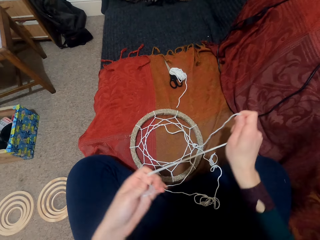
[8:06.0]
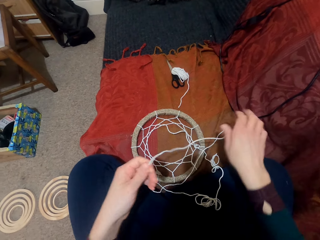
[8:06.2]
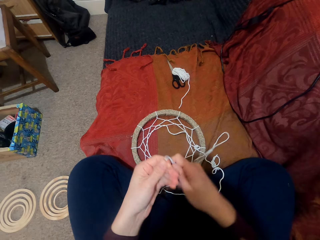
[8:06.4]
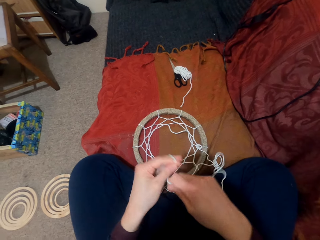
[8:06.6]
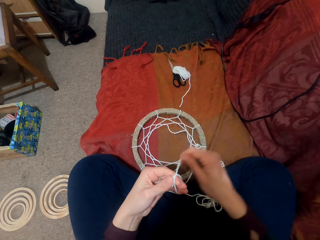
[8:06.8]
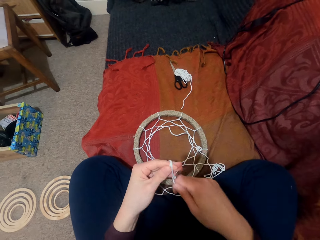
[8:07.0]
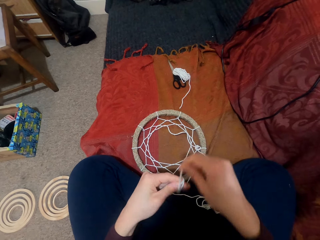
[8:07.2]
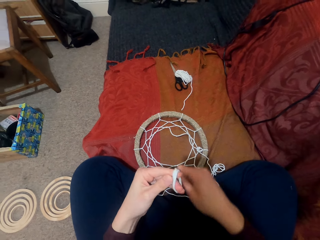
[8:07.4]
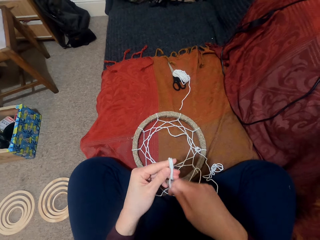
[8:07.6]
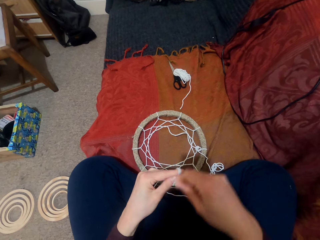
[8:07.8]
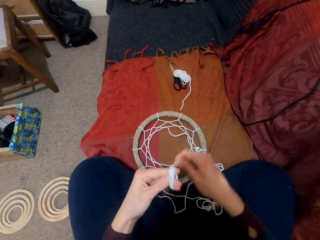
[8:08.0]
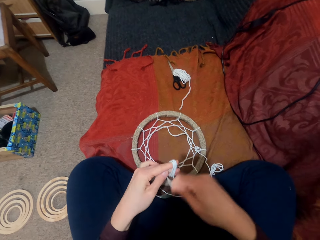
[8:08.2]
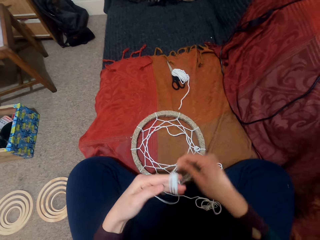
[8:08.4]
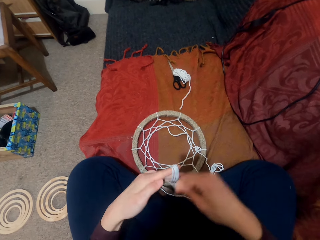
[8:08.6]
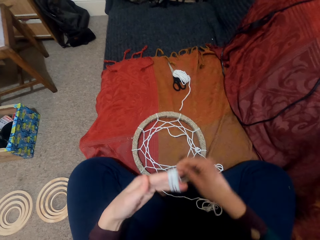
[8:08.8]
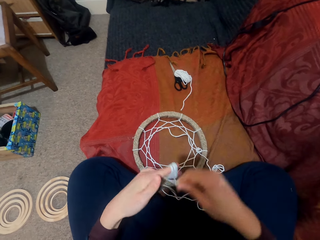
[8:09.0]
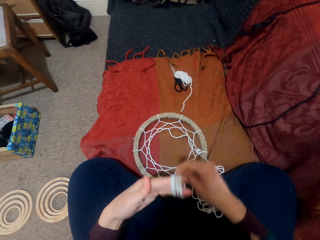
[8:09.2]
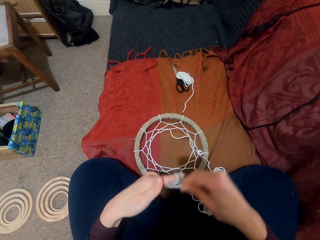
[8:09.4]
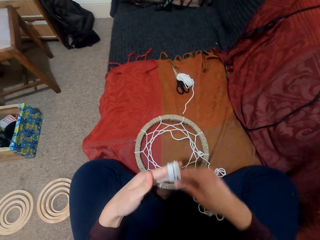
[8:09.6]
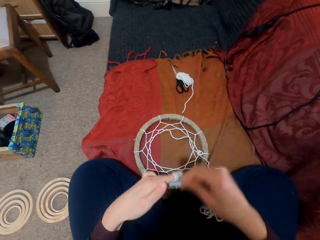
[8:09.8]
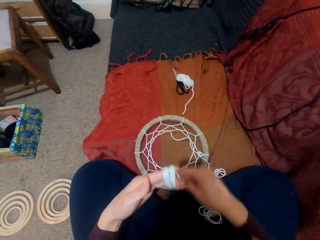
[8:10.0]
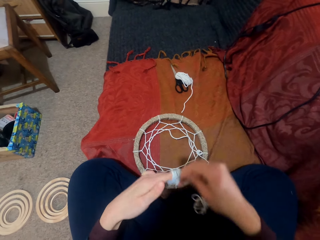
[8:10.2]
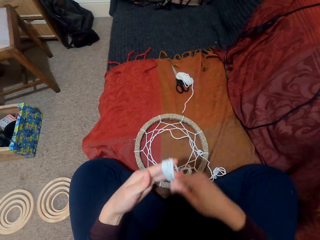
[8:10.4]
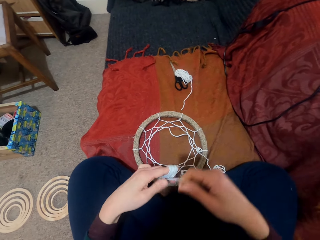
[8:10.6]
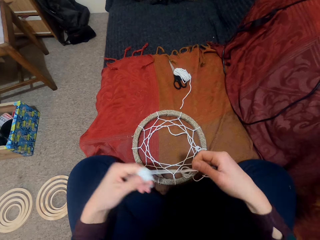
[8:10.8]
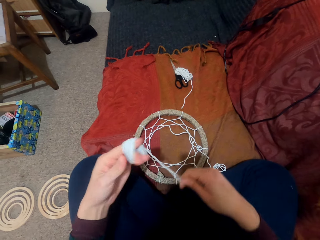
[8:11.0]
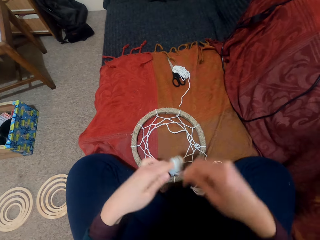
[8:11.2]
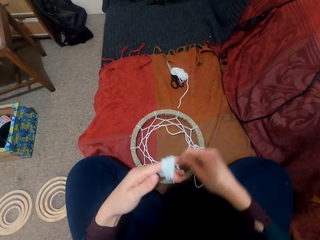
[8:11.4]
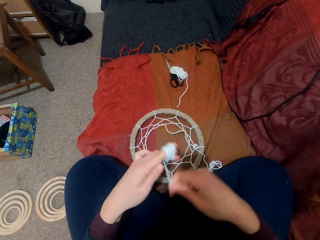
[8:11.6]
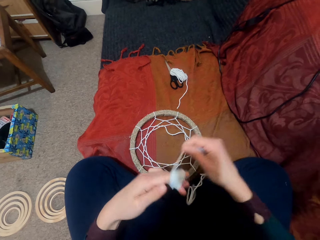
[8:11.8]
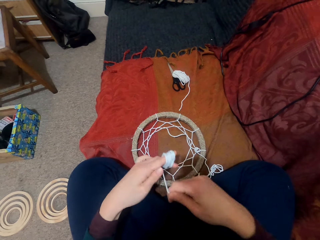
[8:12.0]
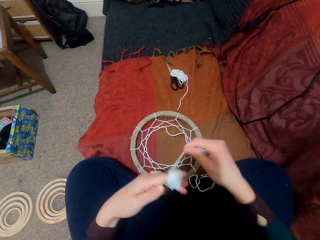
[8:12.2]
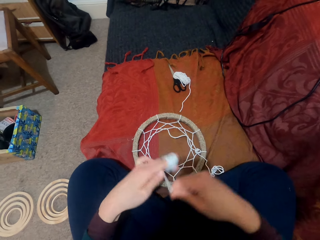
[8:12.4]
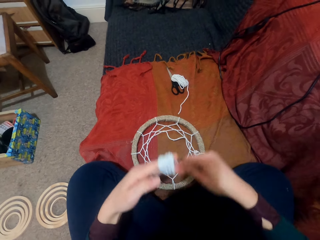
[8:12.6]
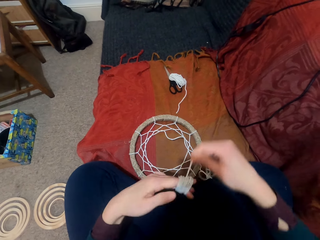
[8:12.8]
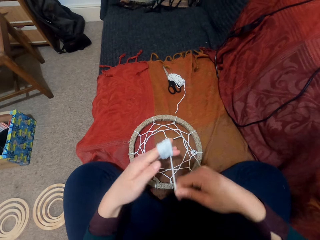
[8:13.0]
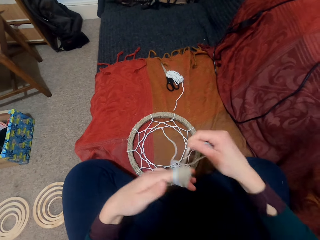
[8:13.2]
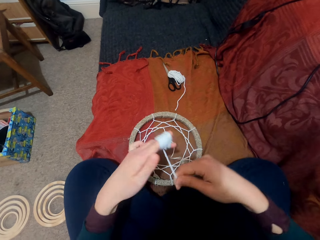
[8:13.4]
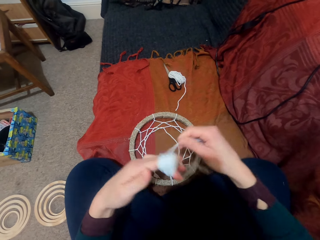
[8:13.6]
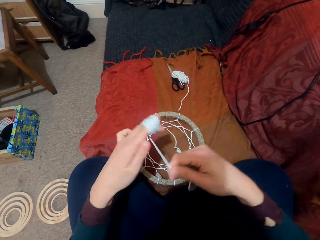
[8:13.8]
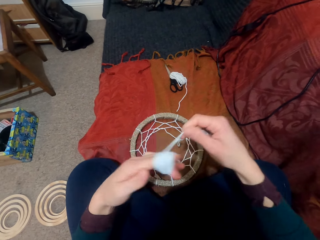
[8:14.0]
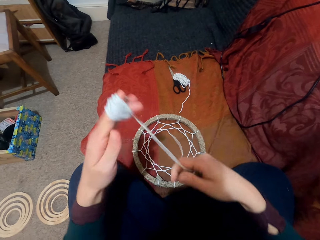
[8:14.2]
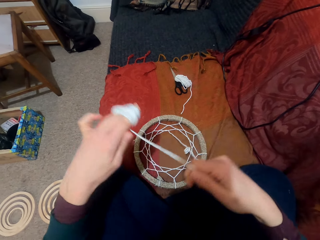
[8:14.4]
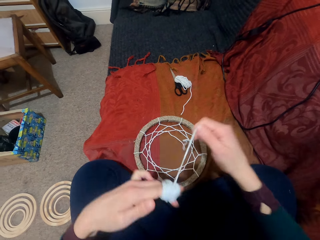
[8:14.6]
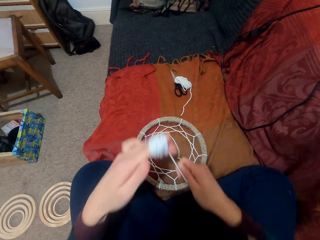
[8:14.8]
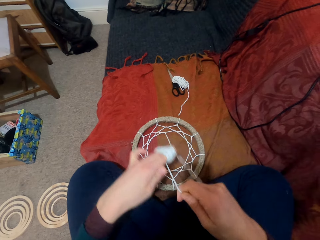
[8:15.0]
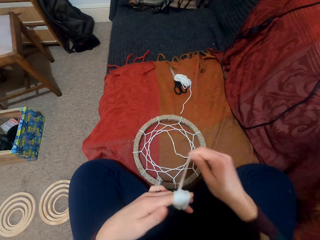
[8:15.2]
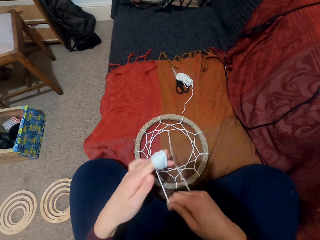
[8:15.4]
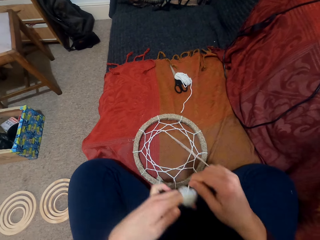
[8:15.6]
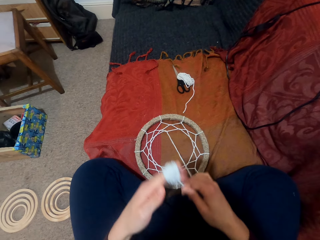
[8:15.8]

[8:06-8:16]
The camera wearer winds the thread on the fingers.

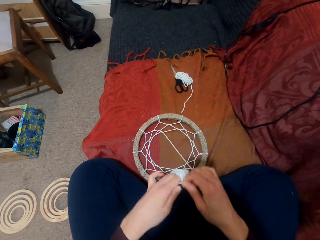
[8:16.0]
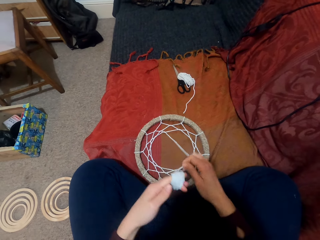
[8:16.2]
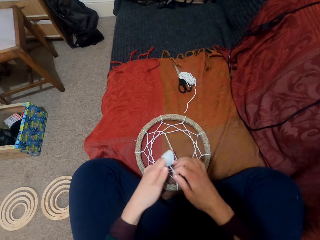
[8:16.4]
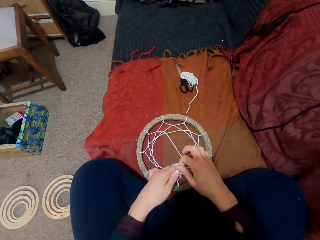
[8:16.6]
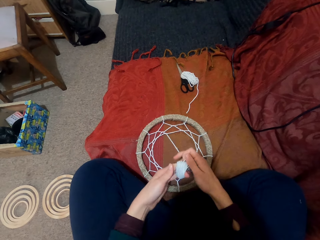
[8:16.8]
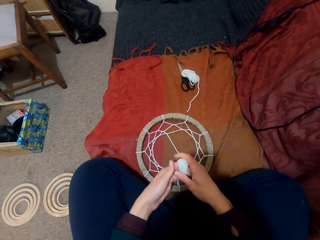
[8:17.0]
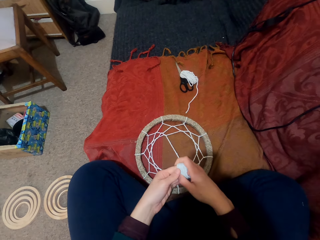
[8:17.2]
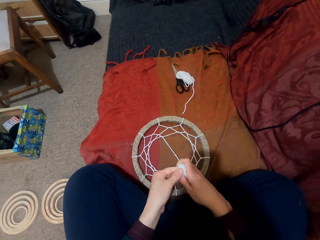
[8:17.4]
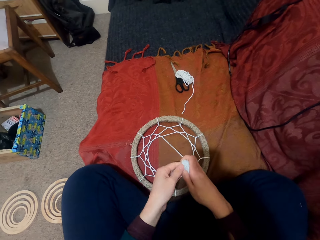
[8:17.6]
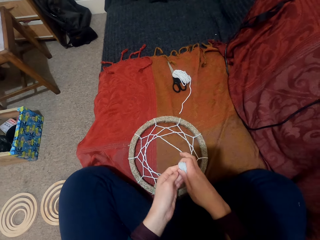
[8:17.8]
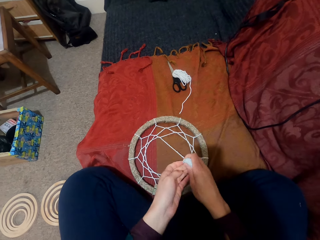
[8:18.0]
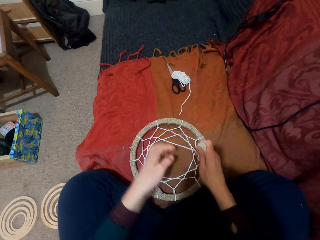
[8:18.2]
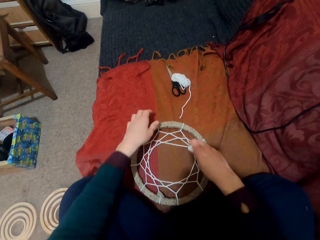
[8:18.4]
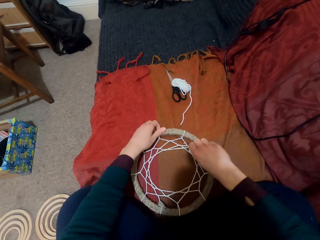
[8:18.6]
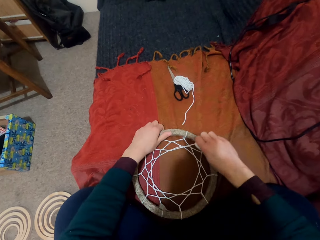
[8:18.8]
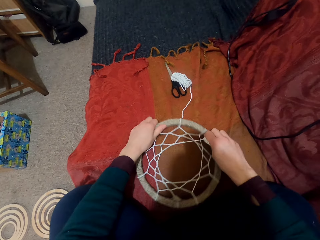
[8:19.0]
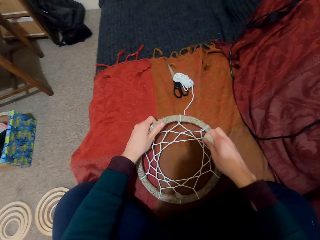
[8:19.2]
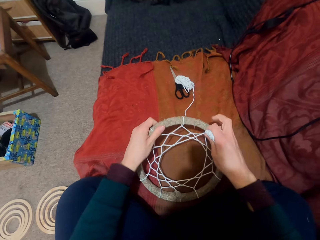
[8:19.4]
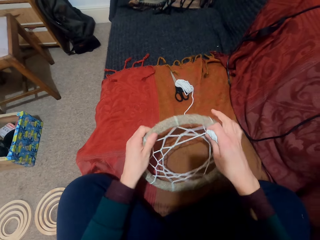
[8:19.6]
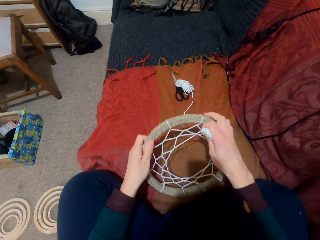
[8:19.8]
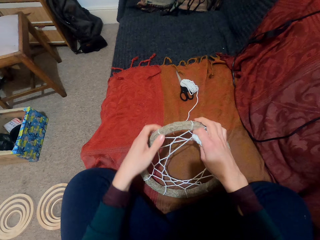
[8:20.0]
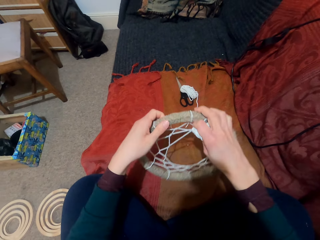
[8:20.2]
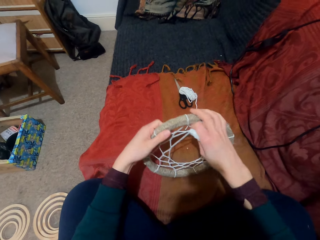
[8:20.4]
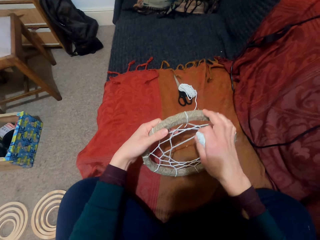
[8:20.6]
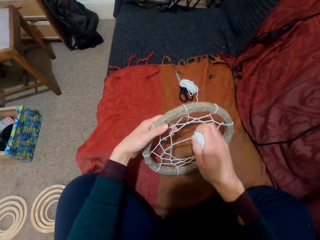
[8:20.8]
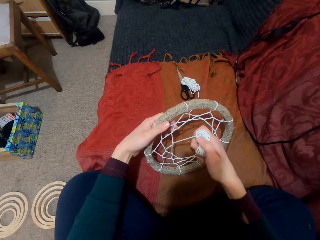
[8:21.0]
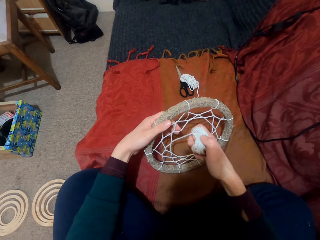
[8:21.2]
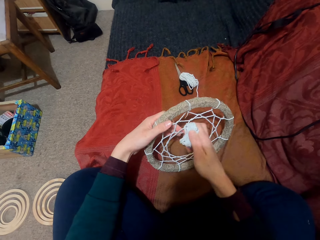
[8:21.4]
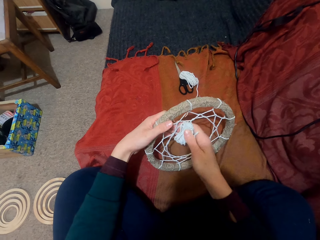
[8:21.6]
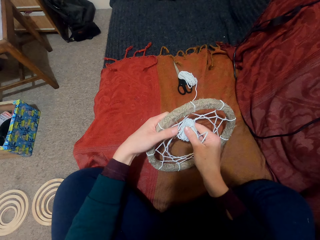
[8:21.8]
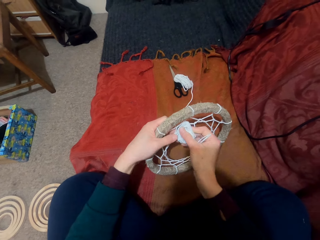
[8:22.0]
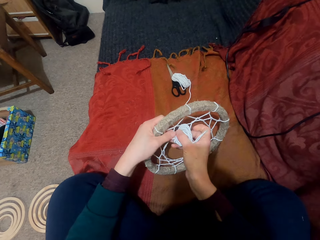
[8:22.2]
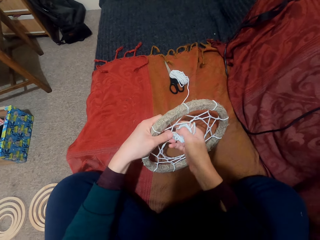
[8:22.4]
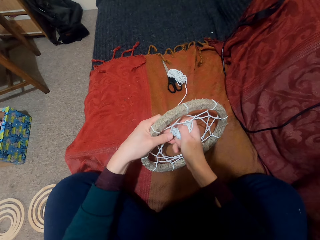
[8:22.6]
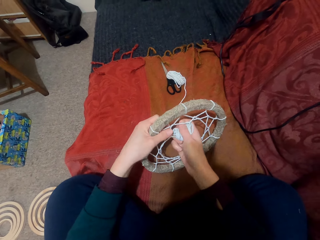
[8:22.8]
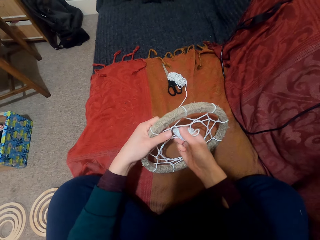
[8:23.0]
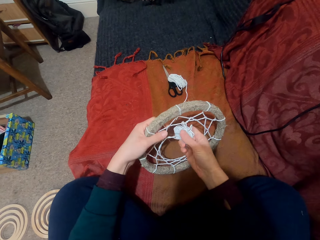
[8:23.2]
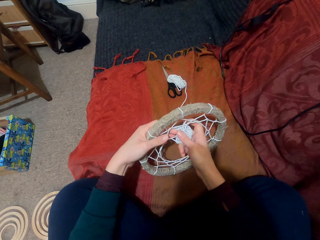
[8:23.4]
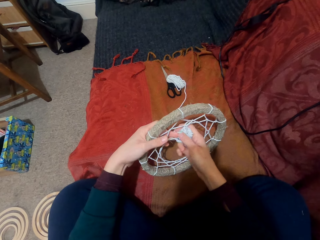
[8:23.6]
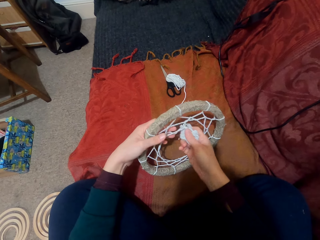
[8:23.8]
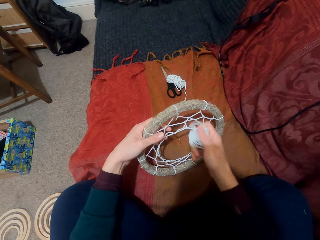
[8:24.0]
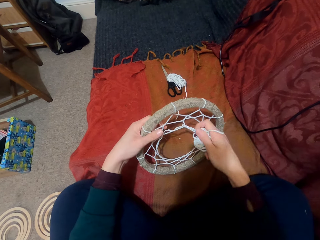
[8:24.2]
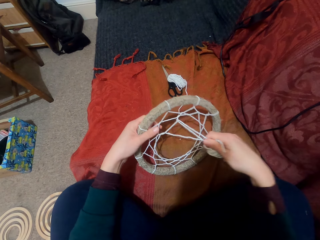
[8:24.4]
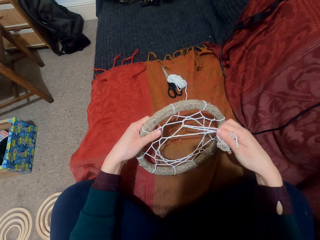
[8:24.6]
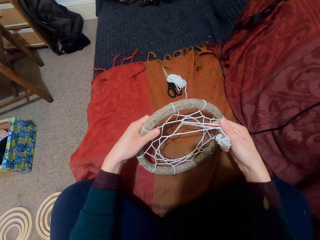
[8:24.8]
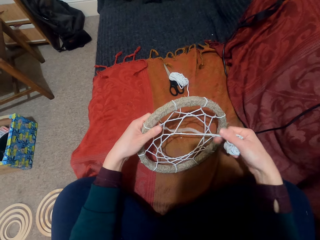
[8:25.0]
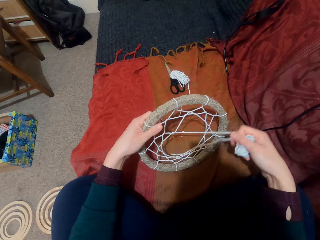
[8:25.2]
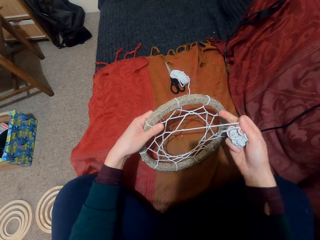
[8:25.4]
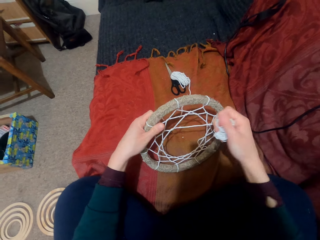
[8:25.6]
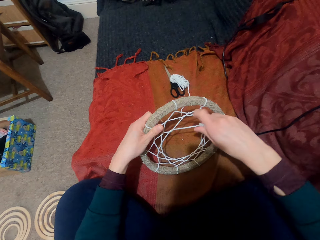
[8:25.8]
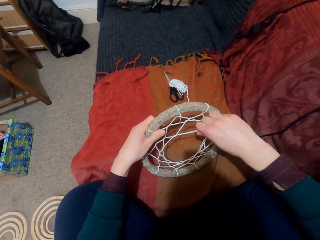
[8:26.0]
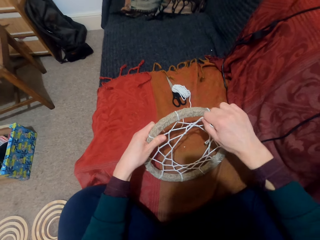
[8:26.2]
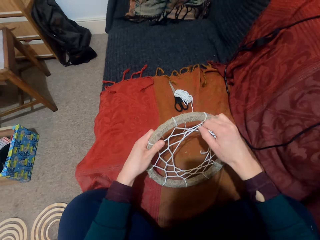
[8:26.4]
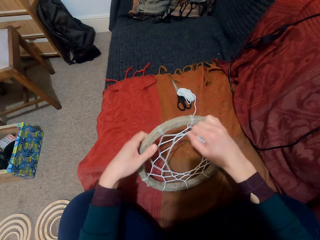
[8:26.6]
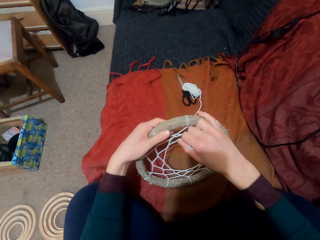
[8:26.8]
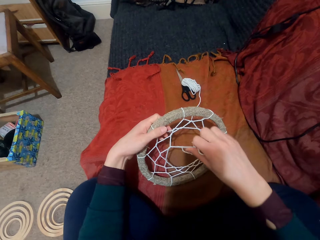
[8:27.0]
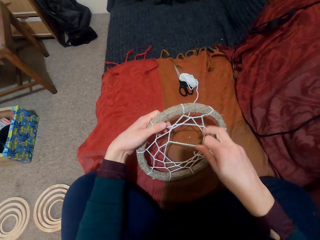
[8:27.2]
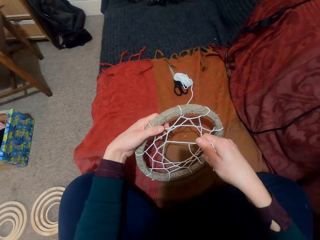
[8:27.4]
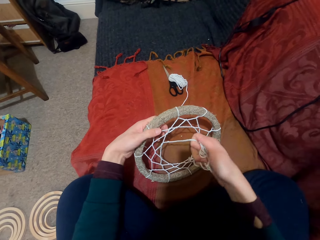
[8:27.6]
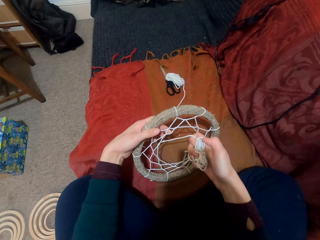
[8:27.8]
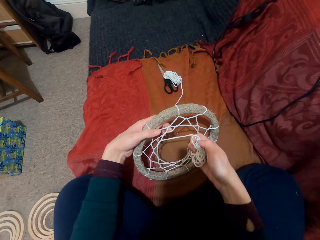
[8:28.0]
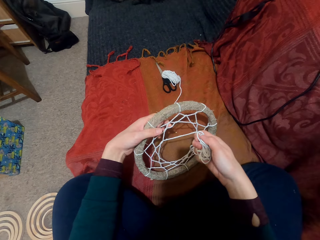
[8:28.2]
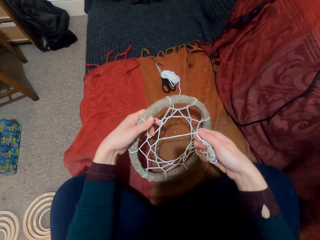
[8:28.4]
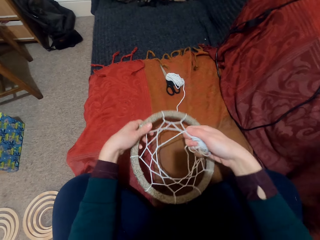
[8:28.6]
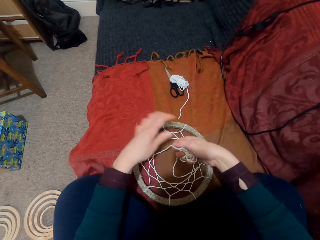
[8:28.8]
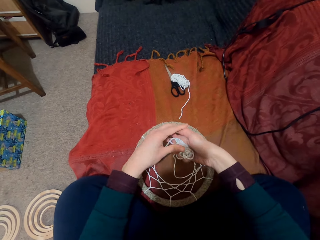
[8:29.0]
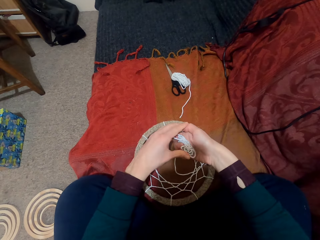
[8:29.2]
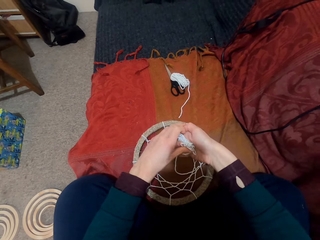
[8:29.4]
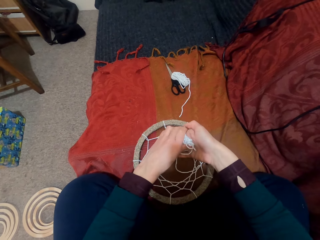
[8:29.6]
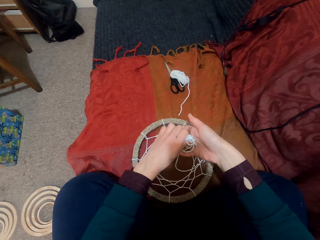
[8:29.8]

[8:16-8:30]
The camera wearer pulls the thread from the hand. They knit with the fingers. They pick up something. They put the thread through the pattern. They pull the thread. They turn something. They put something on the couch.
